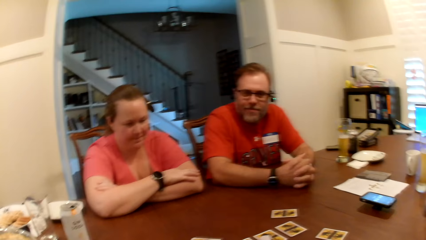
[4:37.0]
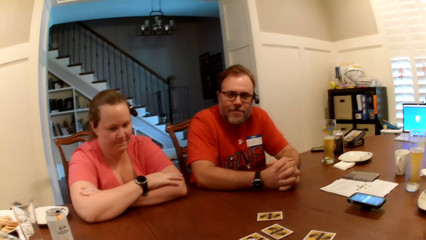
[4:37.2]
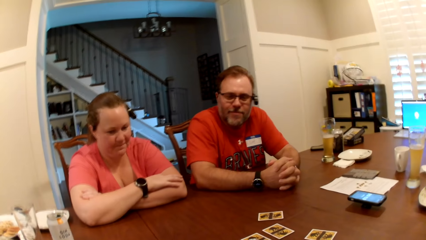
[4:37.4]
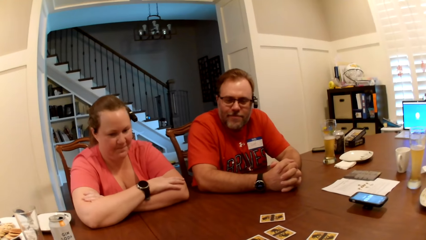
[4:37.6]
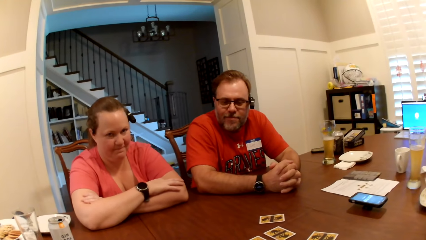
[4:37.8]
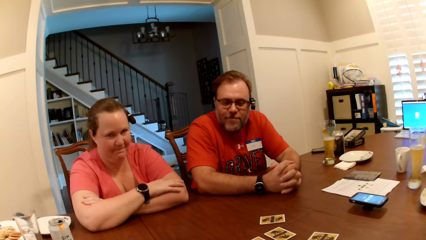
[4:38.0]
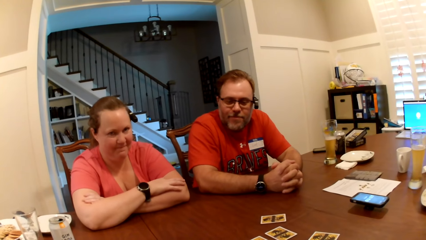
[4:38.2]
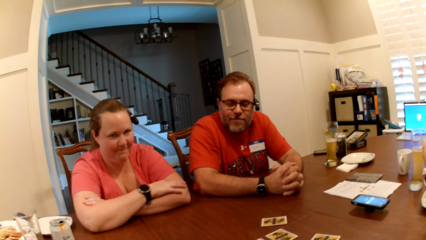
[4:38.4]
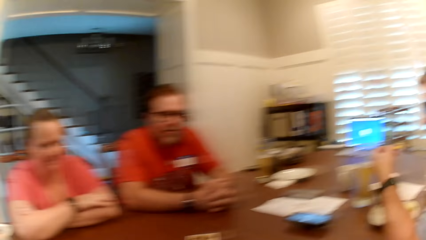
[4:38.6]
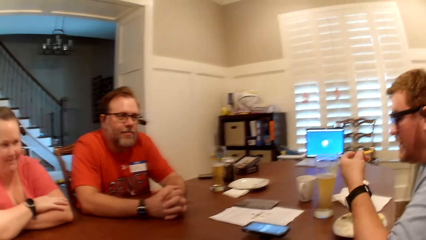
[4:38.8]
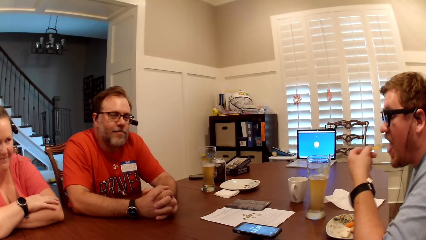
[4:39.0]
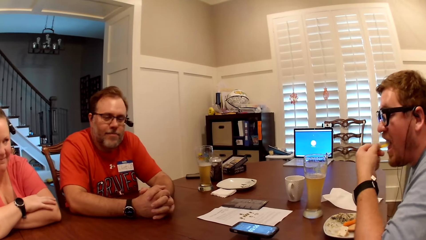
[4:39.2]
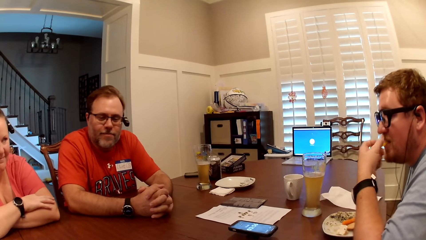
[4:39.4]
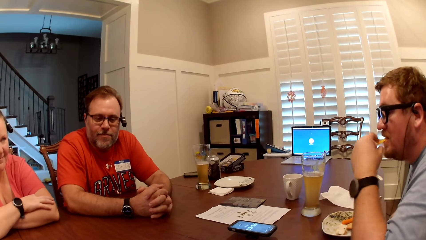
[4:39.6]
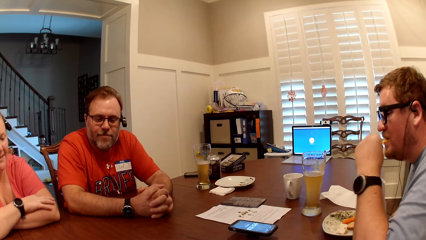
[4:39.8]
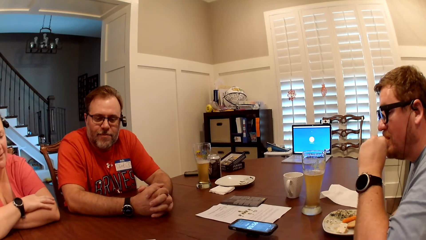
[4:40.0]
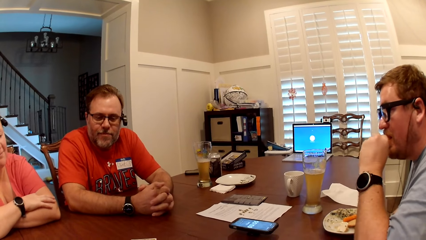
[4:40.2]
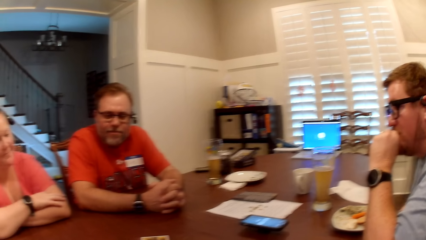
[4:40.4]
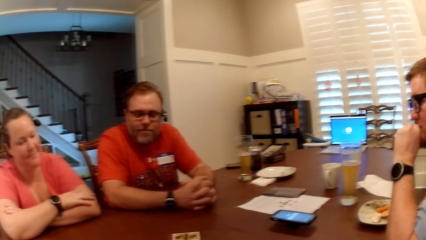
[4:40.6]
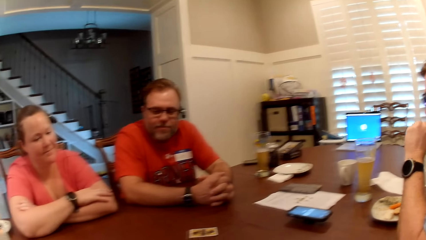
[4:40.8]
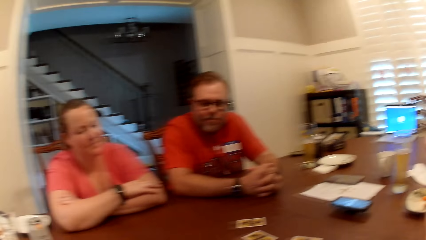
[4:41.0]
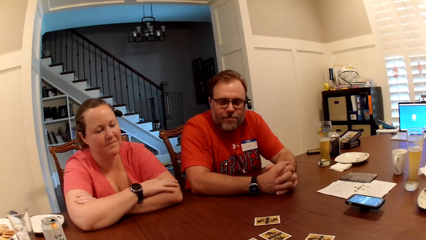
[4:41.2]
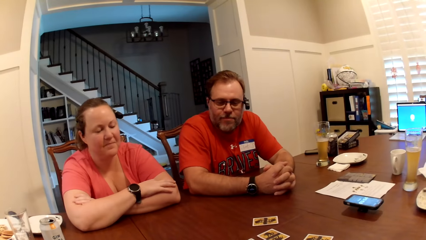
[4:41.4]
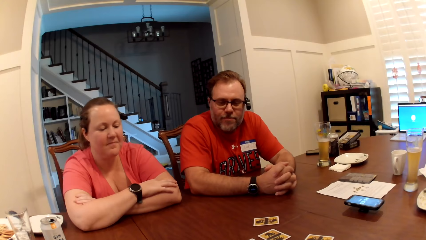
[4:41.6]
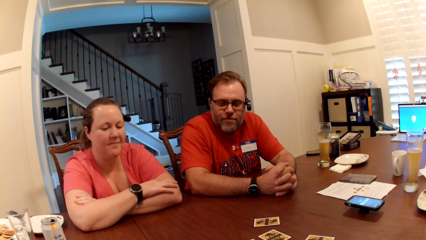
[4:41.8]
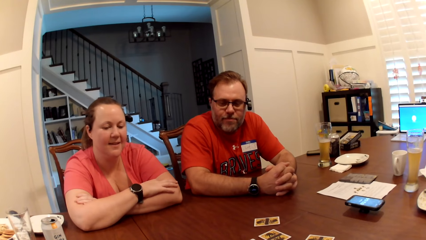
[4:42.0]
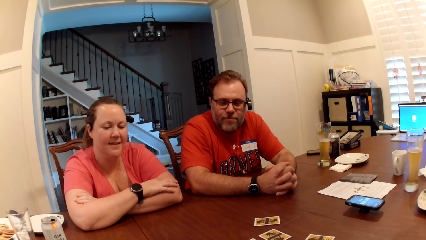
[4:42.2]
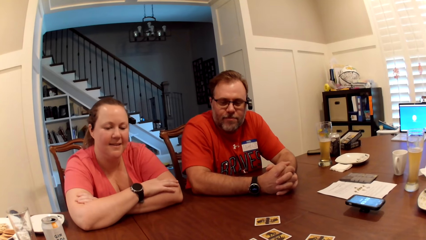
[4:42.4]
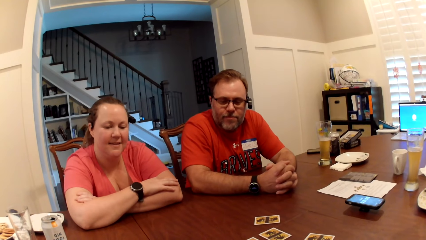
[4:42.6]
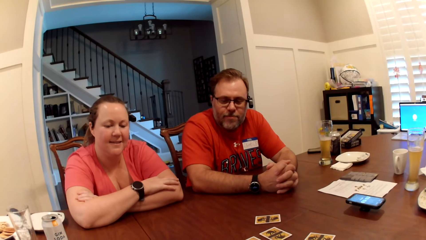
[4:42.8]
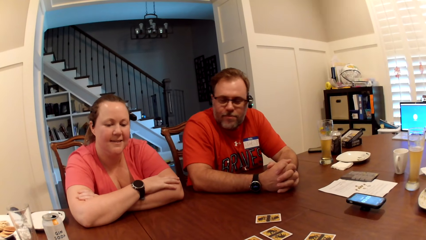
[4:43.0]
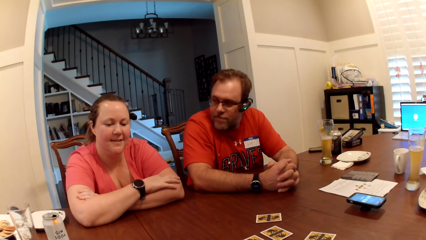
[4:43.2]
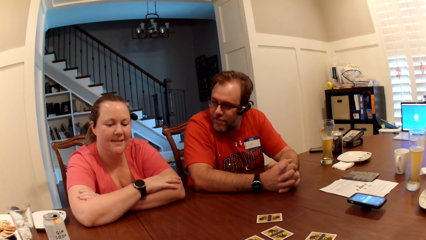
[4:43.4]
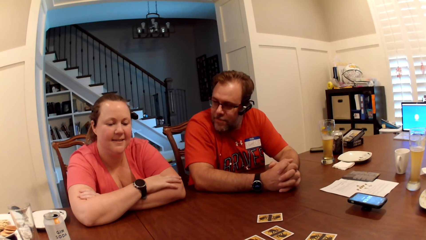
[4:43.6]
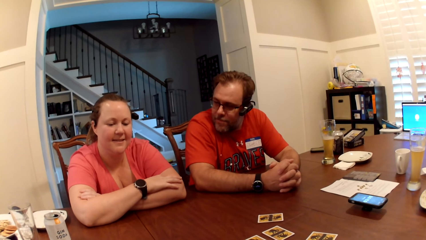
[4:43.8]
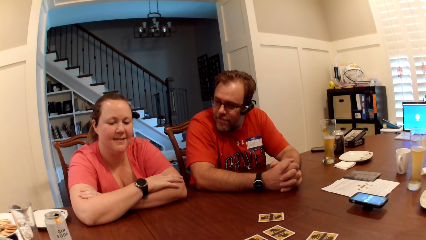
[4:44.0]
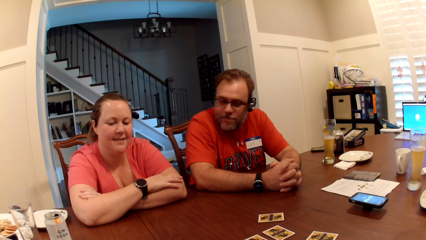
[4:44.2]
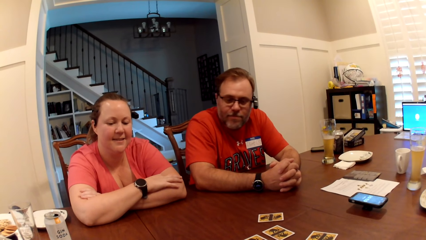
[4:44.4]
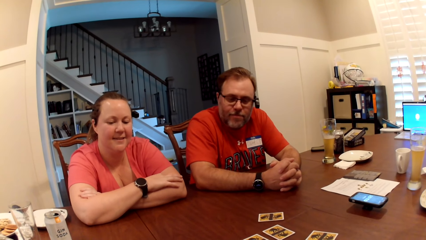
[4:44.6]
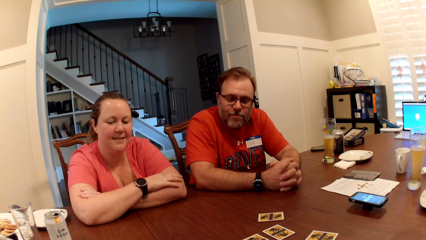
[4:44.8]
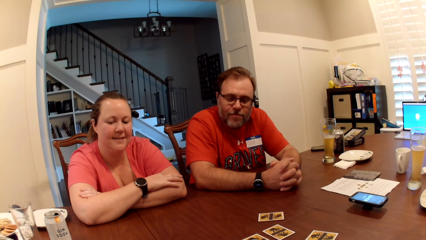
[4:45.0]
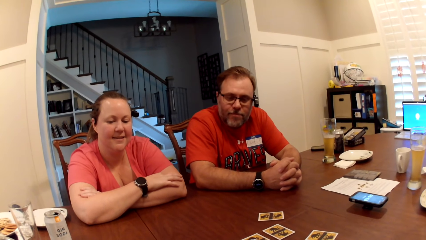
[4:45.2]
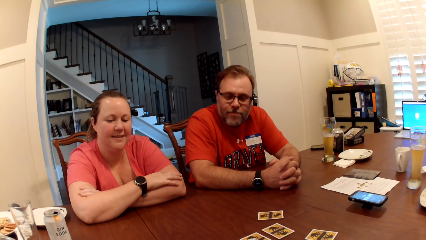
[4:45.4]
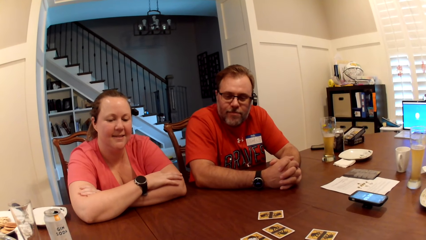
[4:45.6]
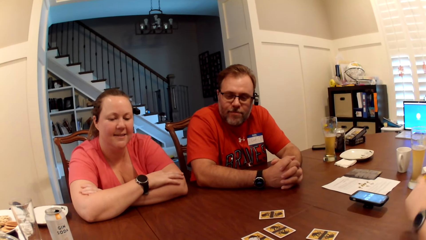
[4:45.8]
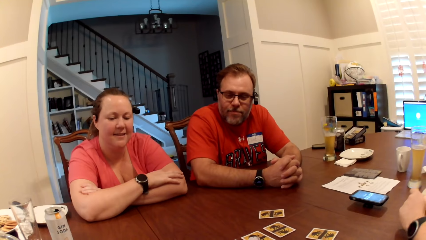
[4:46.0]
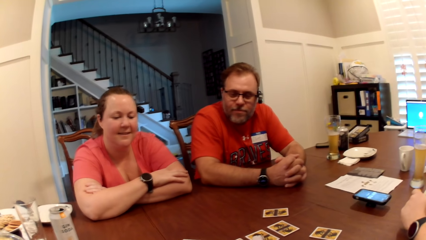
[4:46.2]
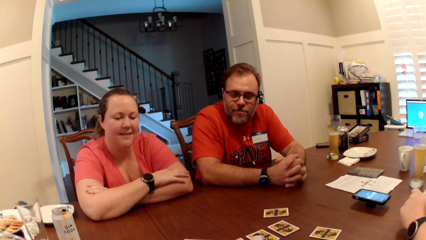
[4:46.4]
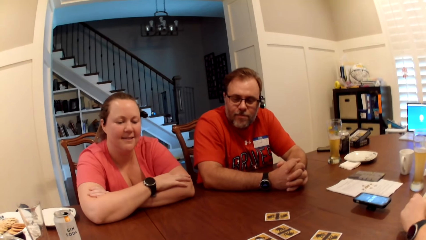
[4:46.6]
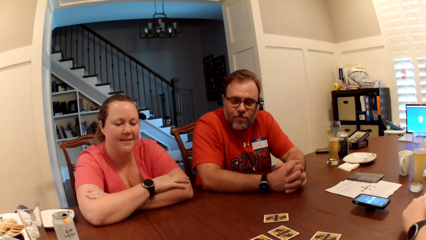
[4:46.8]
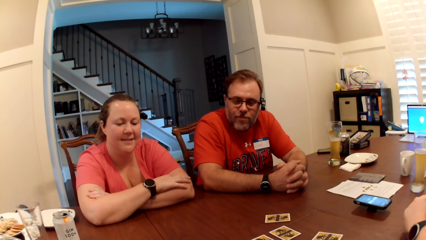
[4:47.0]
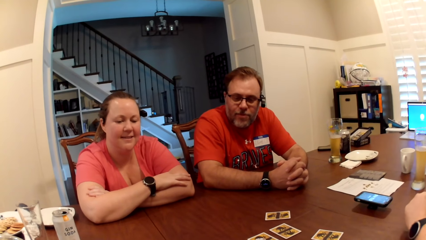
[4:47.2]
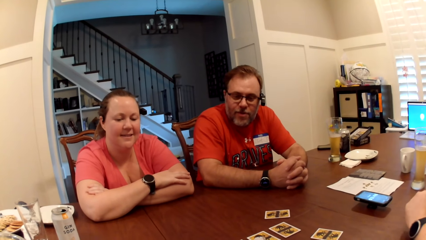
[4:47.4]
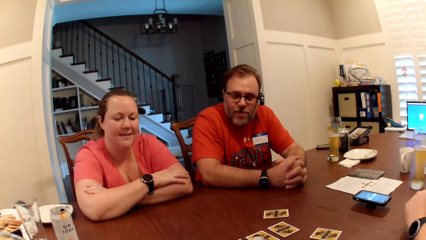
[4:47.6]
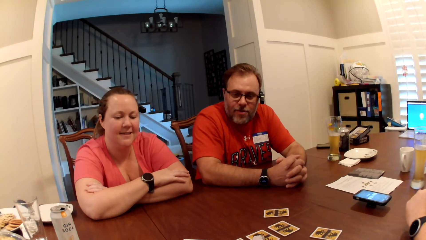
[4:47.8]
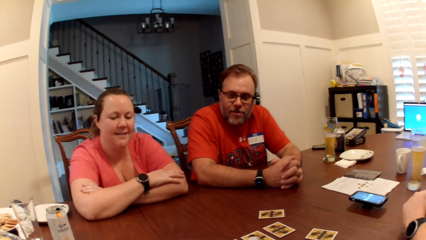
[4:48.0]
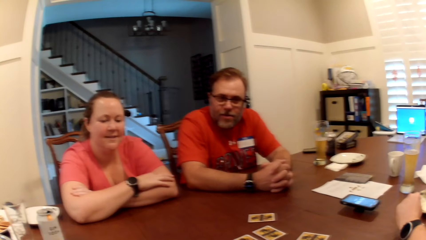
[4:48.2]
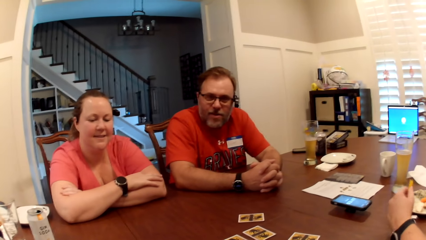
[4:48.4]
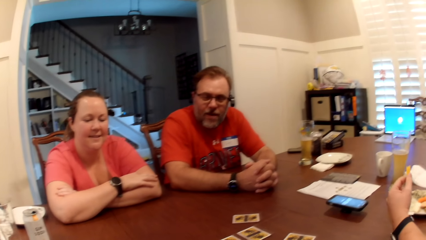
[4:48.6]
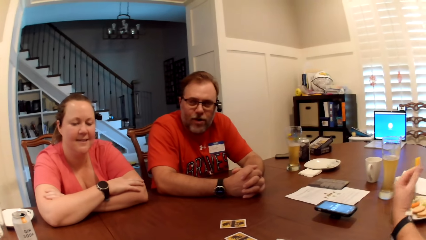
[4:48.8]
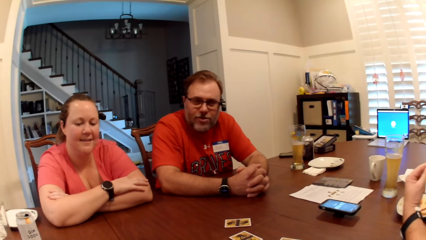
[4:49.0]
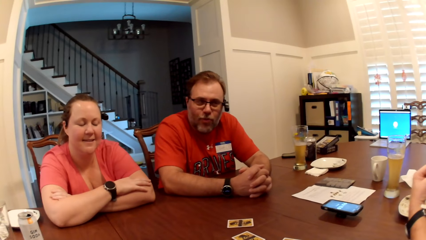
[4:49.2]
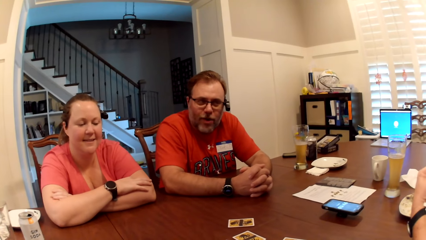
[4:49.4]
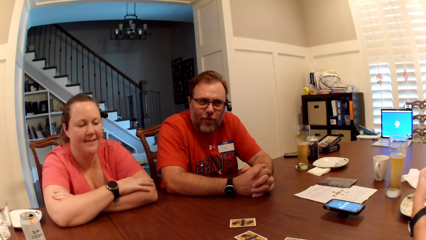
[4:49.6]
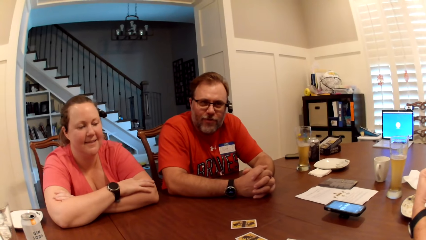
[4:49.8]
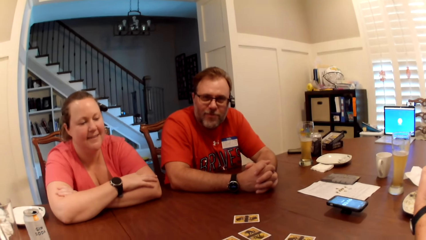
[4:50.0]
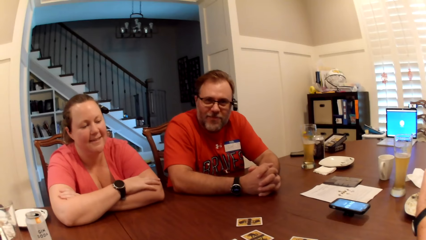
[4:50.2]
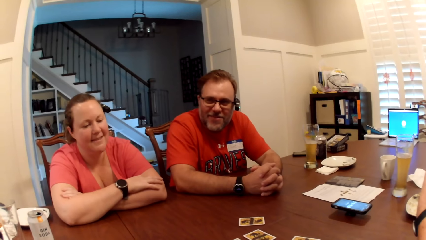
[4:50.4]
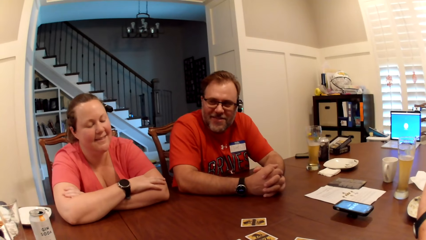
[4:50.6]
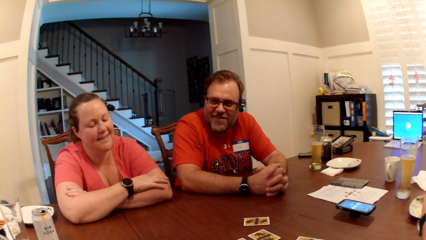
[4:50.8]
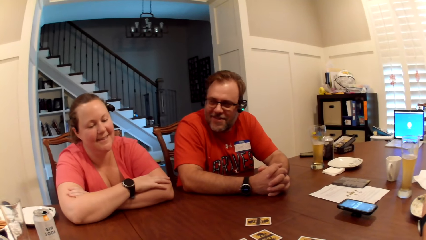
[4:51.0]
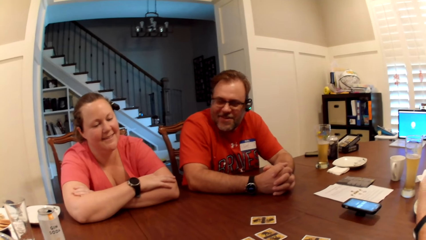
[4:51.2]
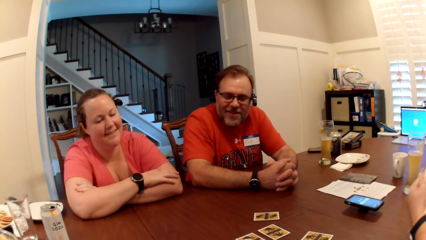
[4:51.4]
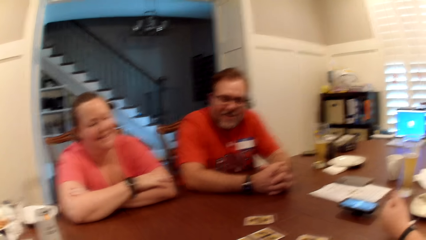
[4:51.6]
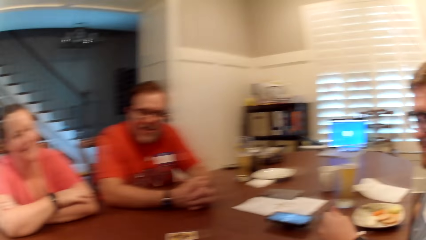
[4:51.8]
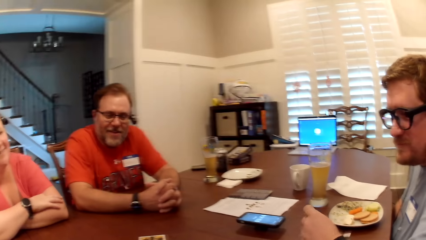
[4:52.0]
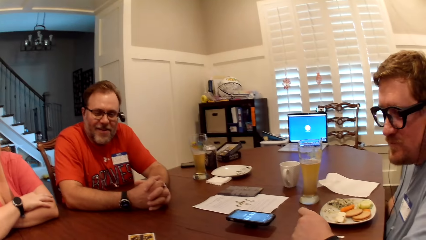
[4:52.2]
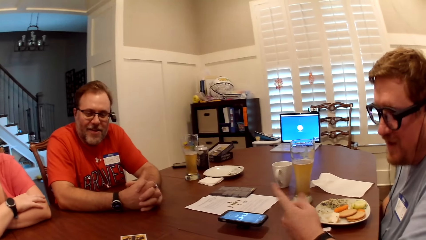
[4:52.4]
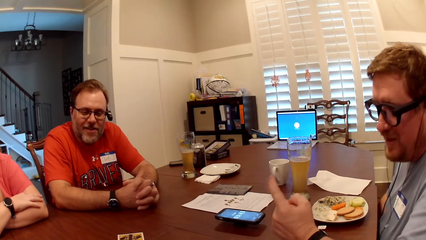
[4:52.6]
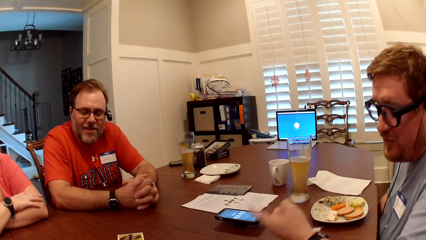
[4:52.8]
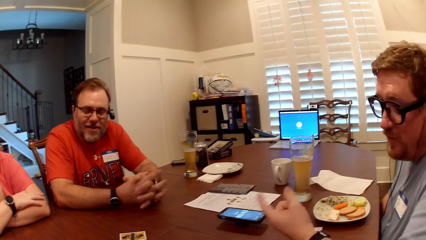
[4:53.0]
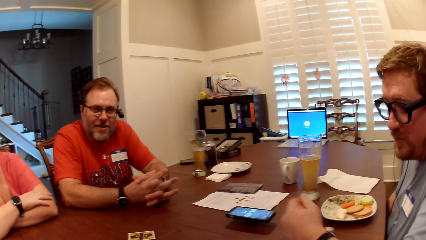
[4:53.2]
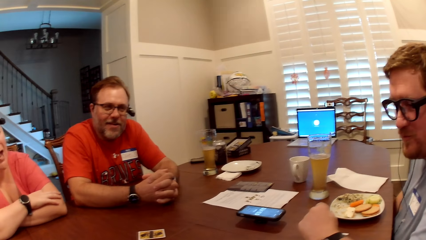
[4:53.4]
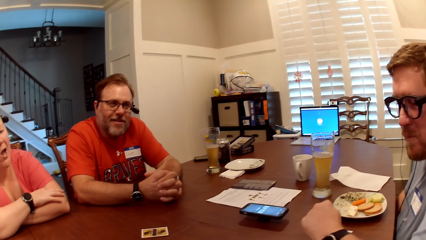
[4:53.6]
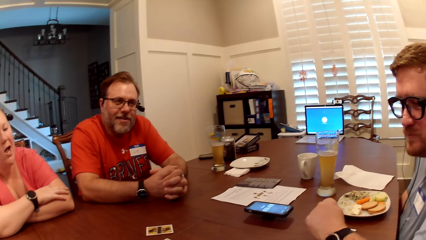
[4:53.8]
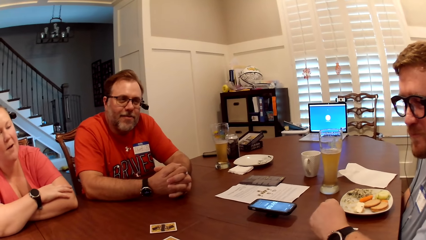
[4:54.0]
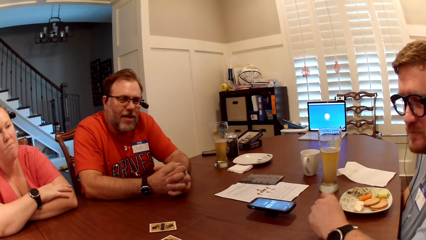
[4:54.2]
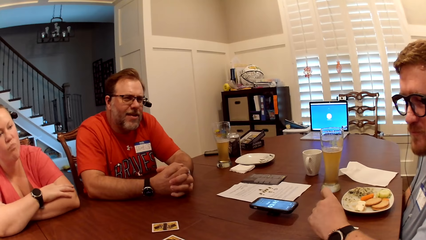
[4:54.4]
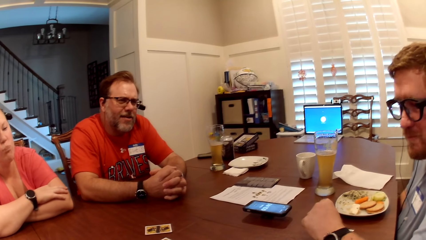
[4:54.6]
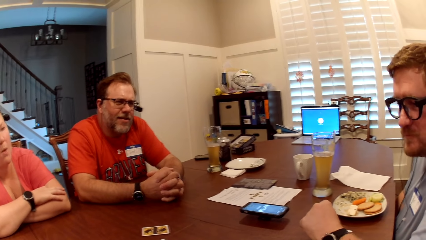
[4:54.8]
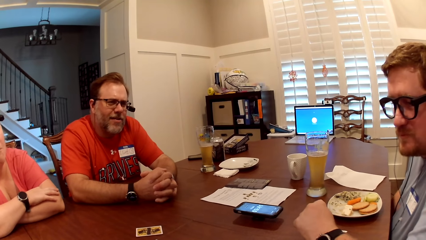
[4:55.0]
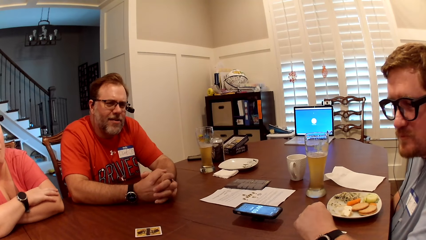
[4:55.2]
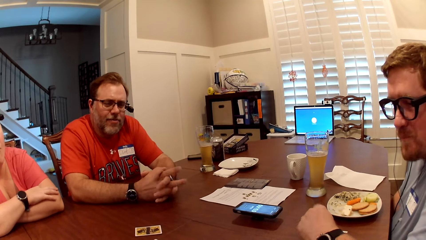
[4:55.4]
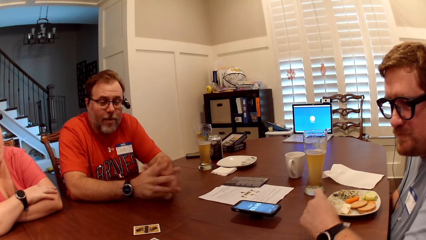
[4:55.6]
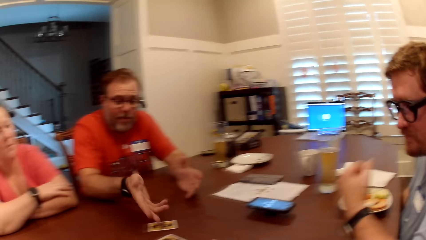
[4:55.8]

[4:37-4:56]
The man eats a carrot in his left hand. Another man interacts with the camera wearer, a woman and a third man playing One Night Ultimate Werewolf on the table.
